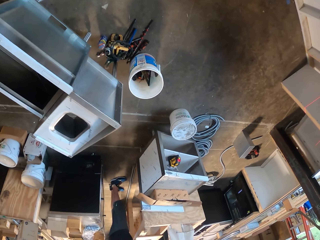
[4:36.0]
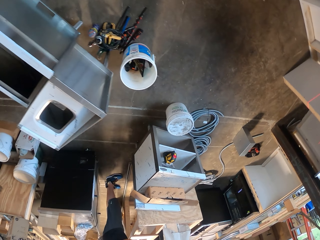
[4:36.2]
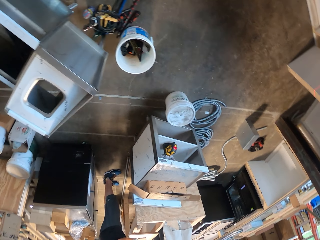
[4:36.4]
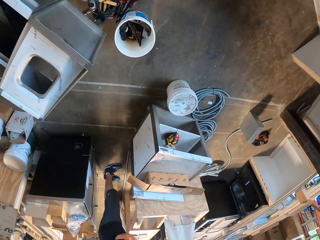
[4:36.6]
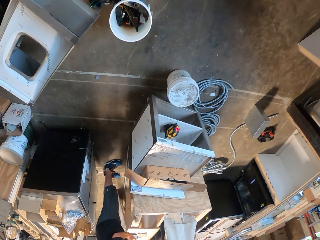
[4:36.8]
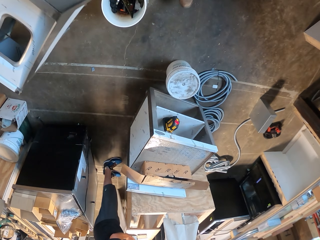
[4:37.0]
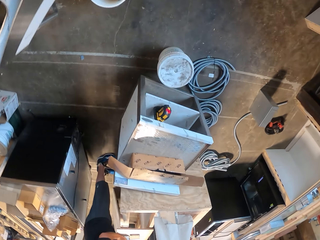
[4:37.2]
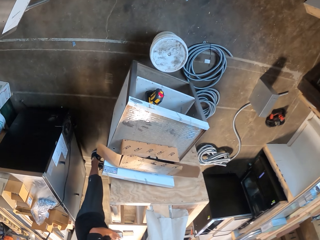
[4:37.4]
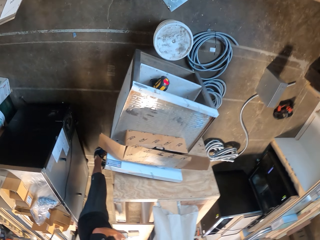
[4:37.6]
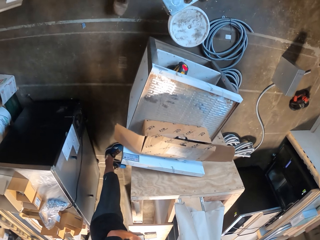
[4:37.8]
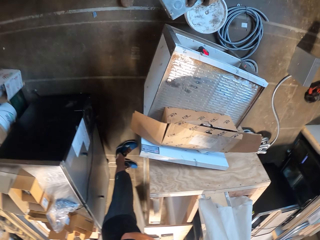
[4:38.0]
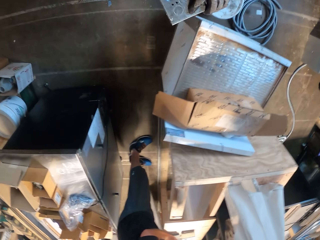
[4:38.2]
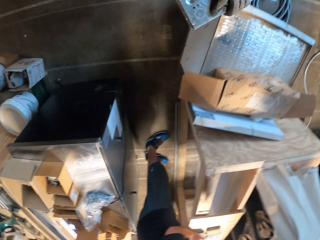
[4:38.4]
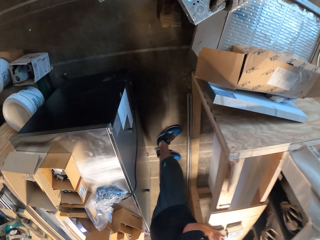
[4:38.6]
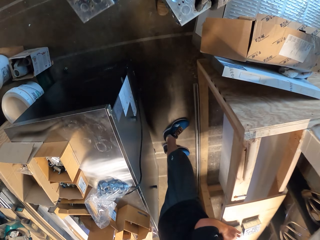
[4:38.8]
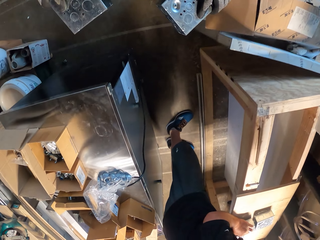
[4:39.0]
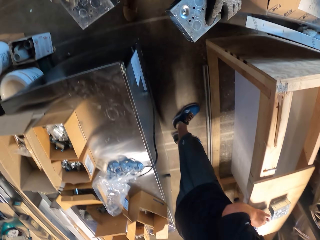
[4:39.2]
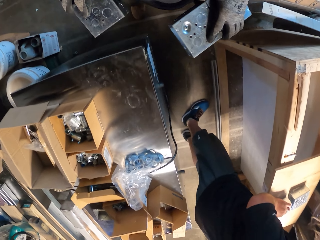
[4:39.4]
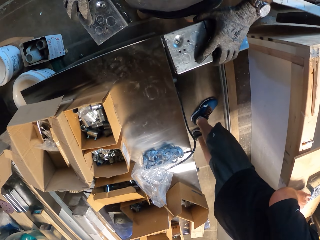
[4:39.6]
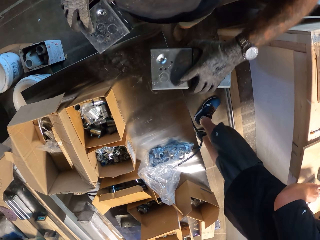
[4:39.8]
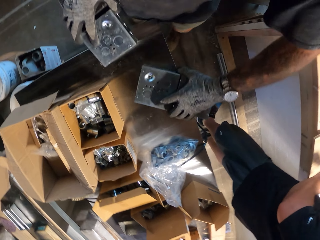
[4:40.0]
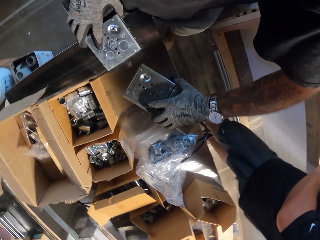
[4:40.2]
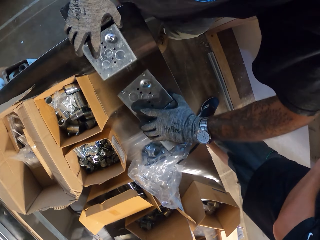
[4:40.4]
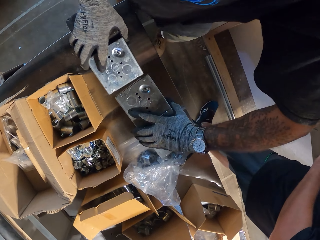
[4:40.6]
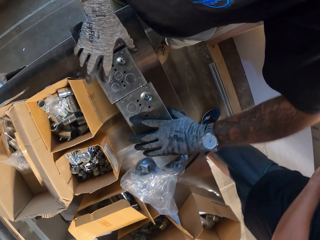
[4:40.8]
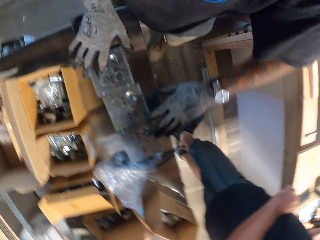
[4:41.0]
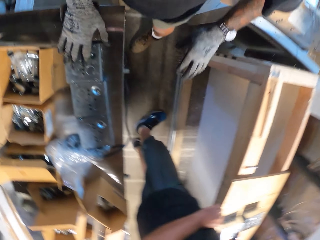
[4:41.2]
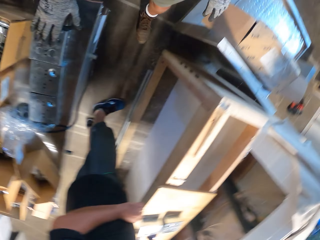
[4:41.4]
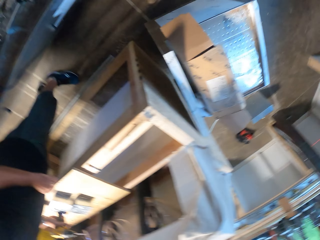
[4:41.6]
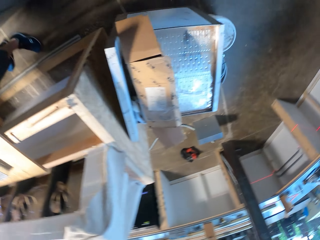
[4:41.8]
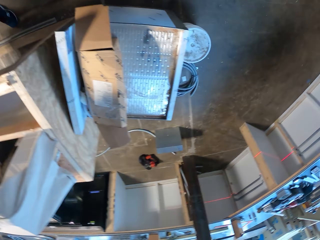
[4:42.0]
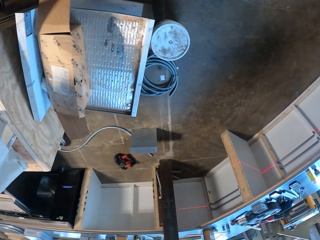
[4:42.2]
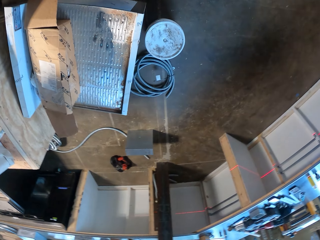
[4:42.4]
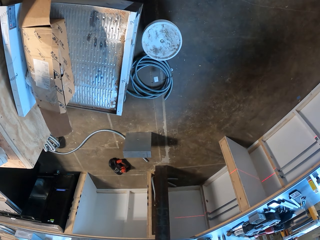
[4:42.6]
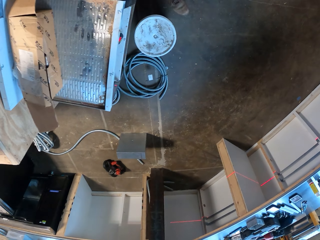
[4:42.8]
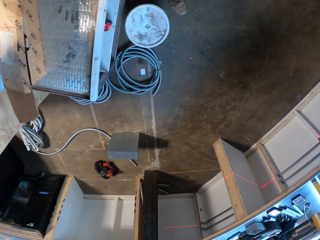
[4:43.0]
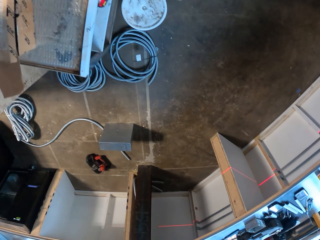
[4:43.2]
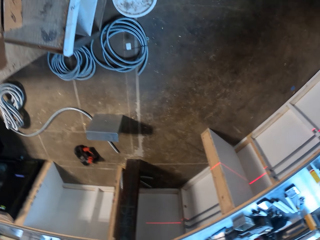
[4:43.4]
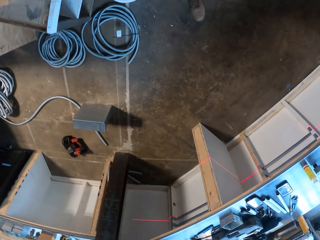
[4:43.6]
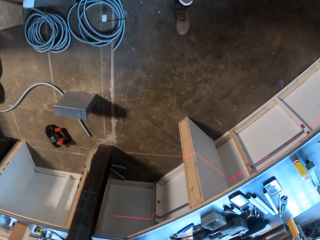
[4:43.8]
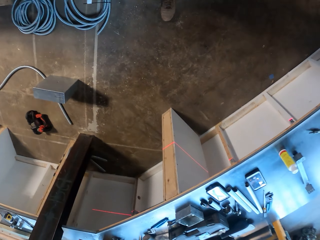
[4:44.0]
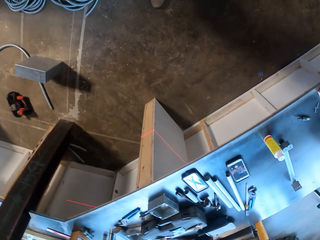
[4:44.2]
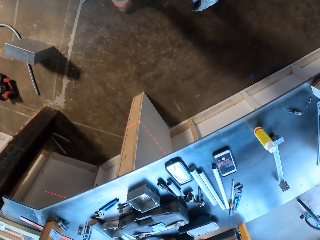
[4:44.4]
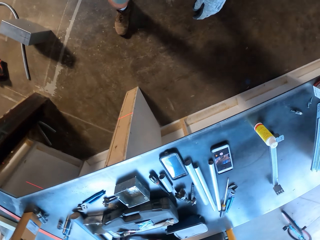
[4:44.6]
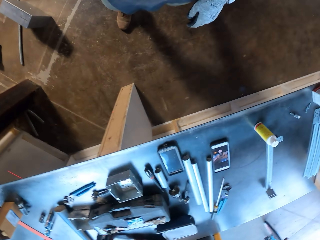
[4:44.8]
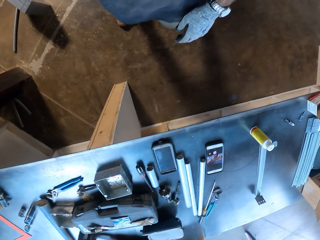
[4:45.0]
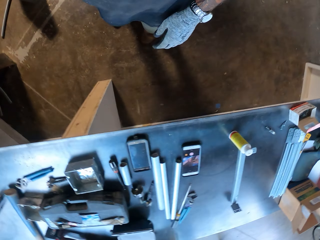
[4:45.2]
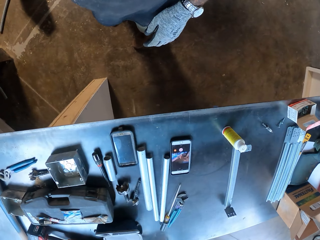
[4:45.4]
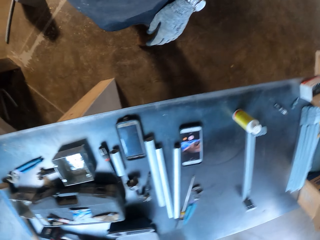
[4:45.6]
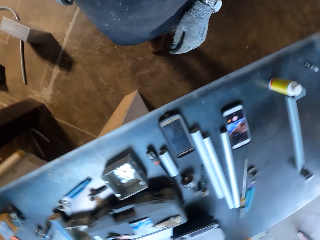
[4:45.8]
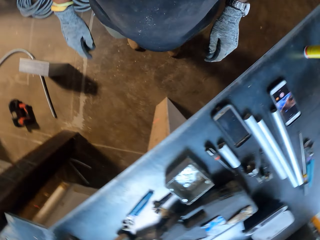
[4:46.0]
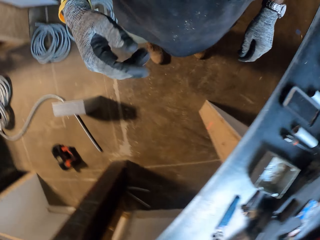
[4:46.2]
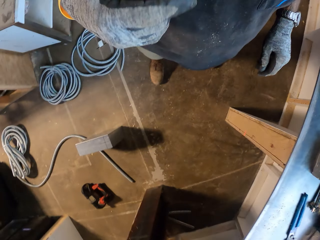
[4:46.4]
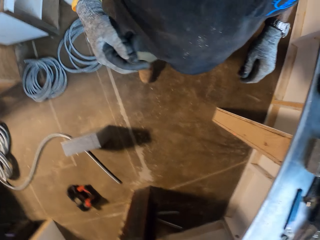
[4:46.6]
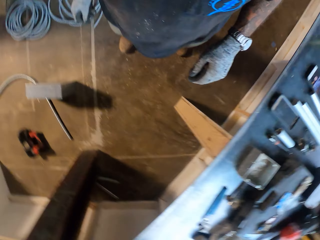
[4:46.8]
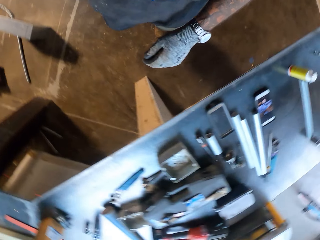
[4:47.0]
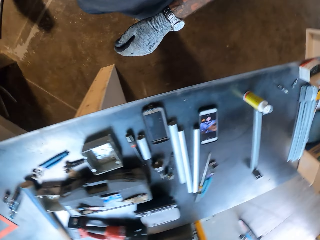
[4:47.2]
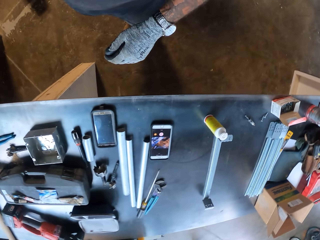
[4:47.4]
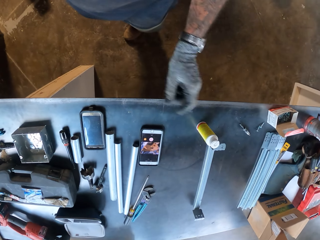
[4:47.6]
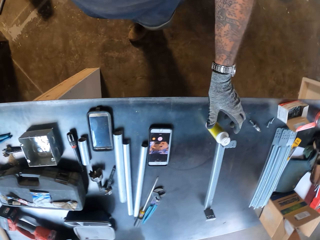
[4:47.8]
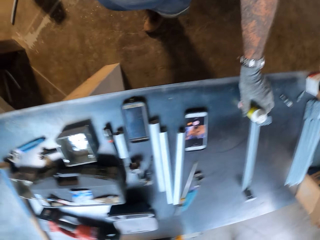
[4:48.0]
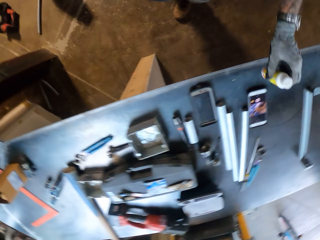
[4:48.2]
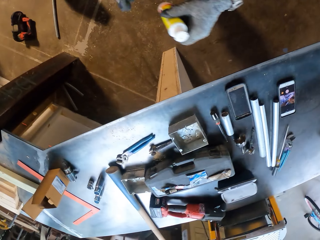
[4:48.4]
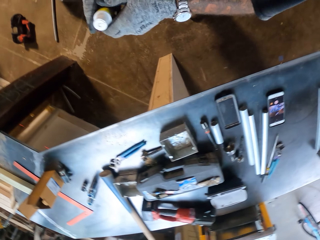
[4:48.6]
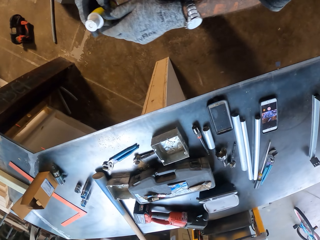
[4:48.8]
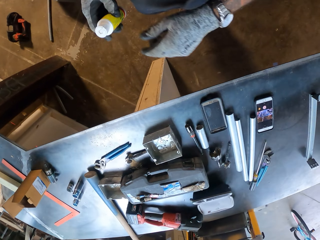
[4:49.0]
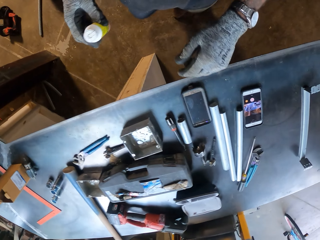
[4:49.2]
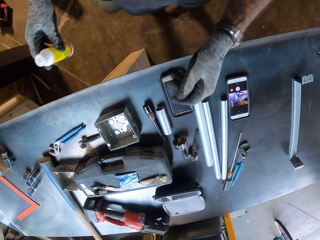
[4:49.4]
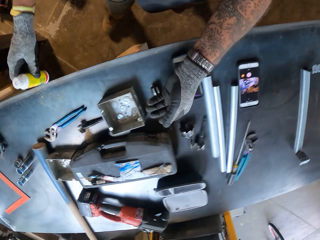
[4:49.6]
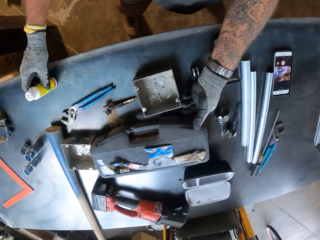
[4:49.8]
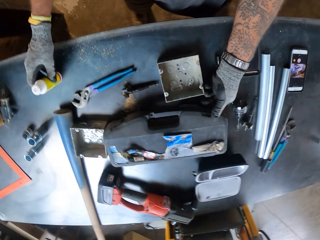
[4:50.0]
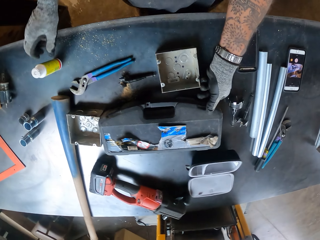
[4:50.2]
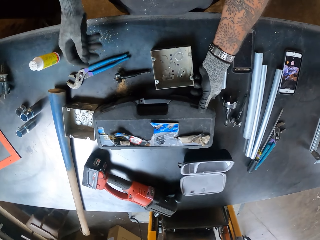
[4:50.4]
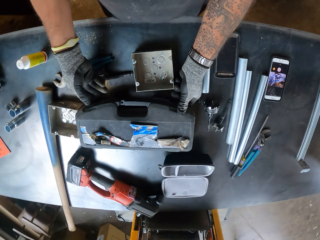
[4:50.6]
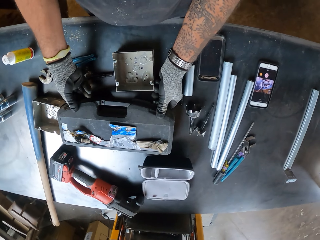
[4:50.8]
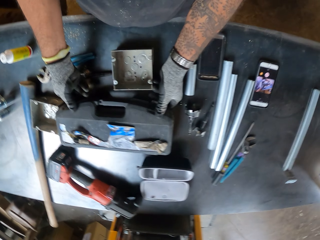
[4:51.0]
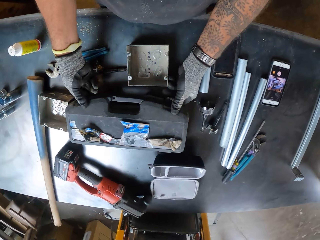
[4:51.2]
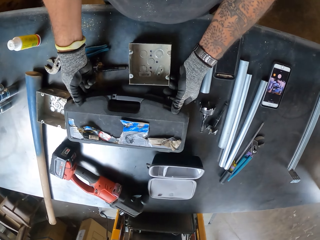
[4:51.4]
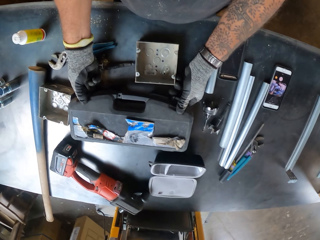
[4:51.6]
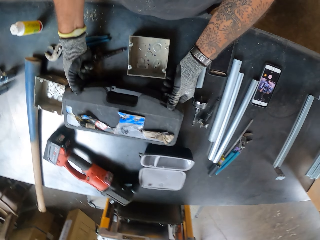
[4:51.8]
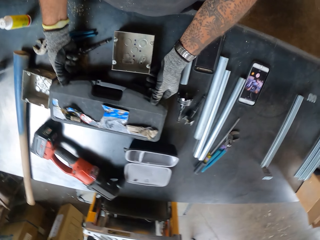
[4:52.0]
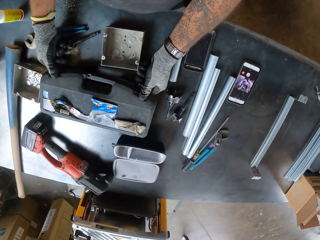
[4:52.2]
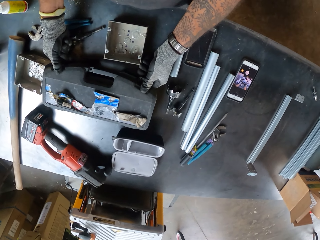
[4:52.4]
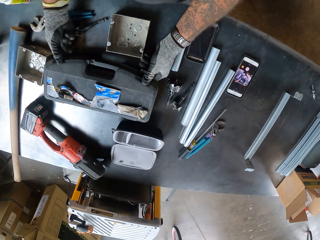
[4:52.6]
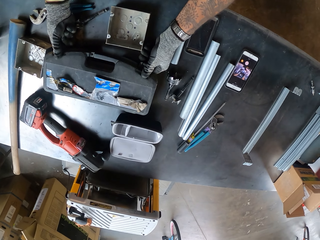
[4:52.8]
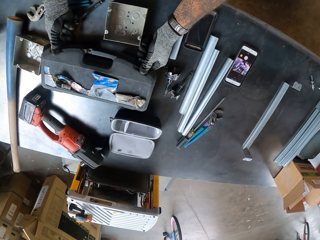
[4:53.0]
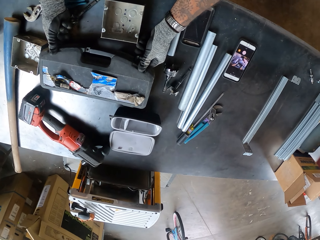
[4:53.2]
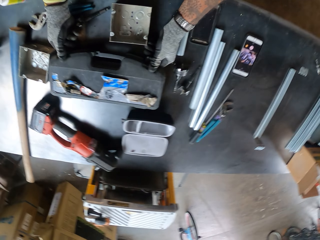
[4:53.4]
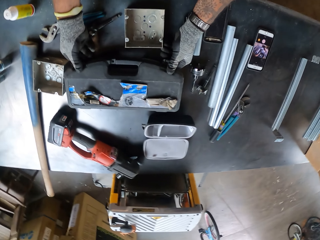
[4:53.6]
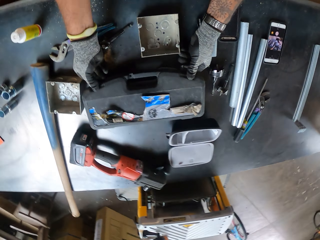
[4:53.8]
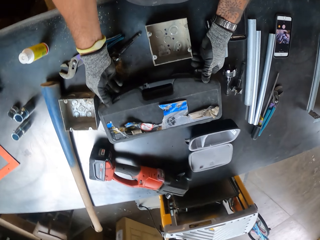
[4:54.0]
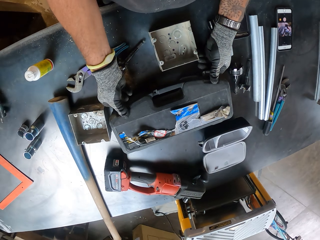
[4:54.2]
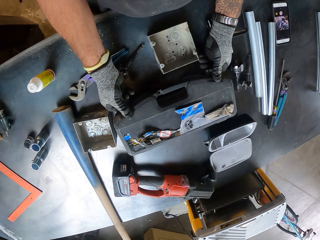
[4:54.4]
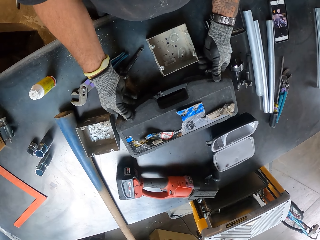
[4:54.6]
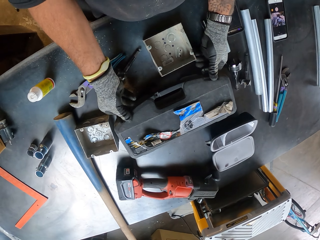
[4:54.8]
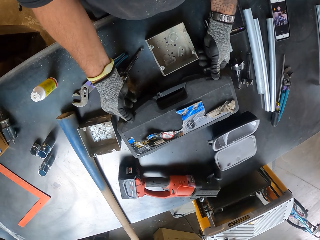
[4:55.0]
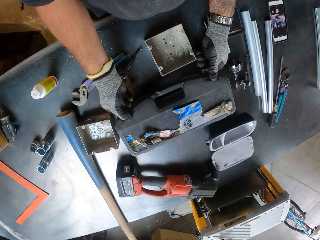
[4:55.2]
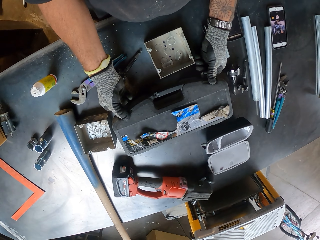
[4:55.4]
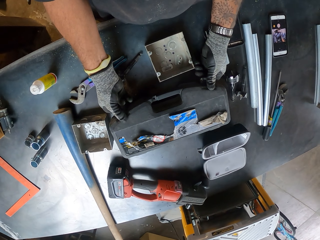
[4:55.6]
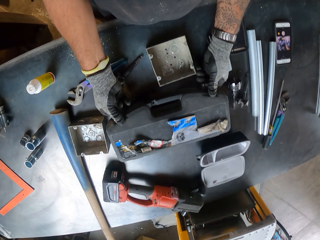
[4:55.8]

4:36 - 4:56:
The camera wearer walks around the room. They put the metal boxes on the table. They walk around the room. They pick a bottle on the table. They put the bottle on the table. They open the tool kit or toolbox.

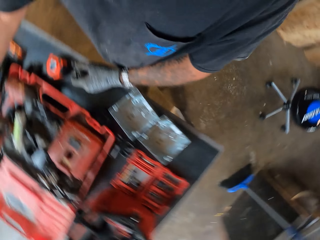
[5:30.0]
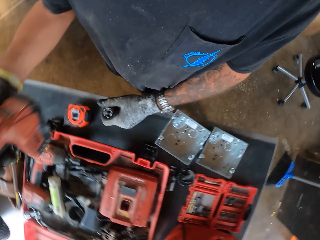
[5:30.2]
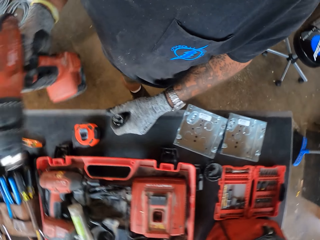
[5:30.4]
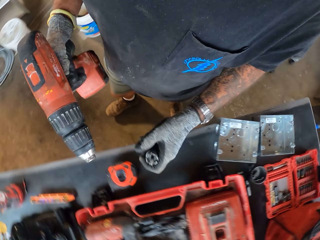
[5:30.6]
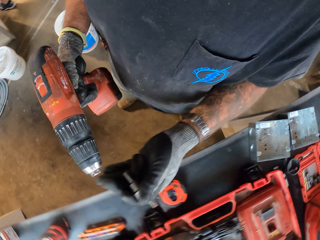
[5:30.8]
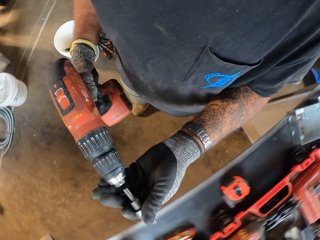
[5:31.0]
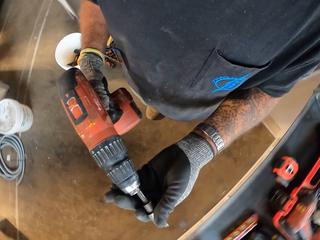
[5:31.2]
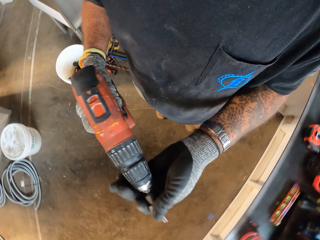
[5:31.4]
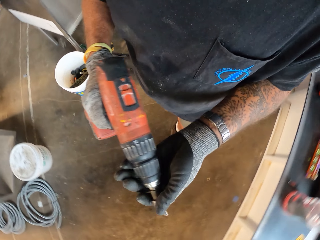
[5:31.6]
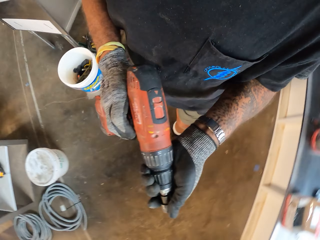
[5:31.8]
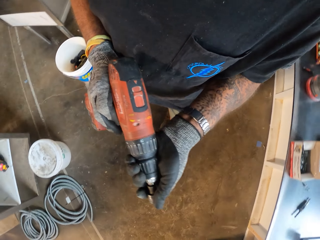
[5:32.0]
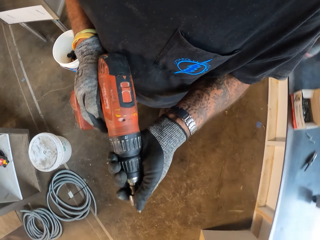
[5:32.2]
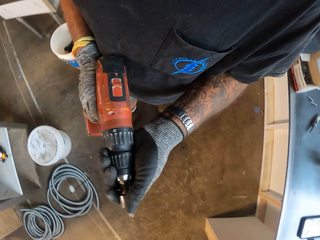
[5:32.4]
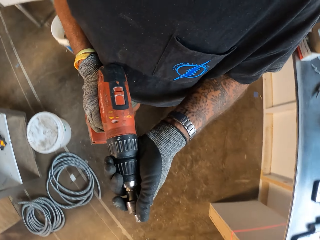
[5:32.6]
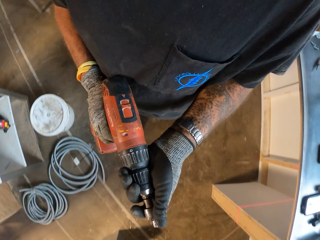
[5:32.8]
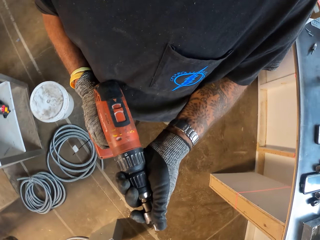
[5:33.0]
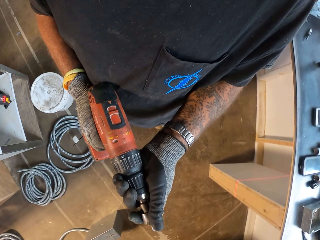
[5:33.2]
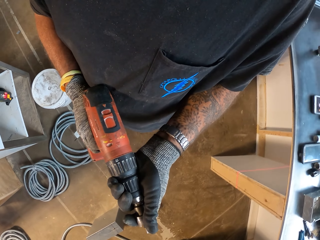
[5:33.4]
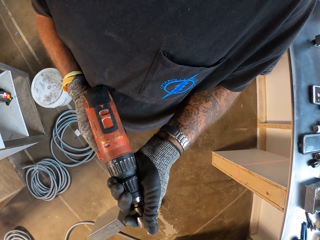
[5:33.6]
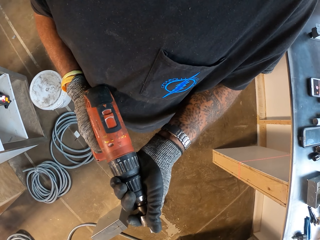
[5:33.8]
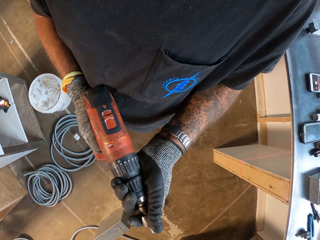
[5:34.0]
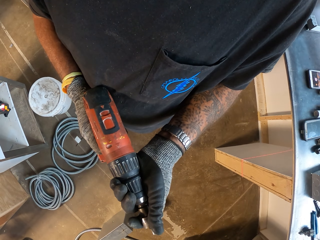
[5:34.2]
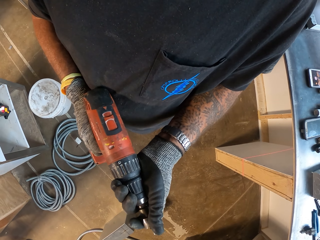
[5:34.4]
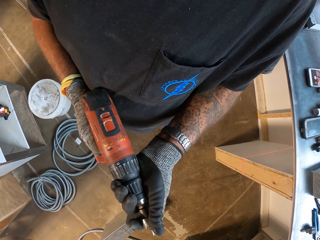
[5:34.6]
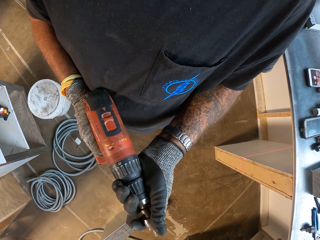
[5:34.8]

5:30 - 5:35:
The camera wearer picks up a drill from the toolbox. They attach the keyless chuck on the cordless drill. They tighten the keyless chuck.
